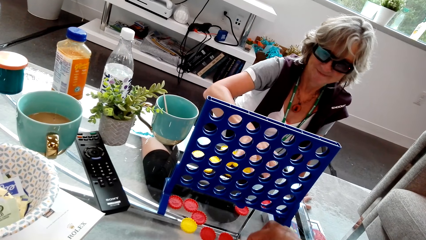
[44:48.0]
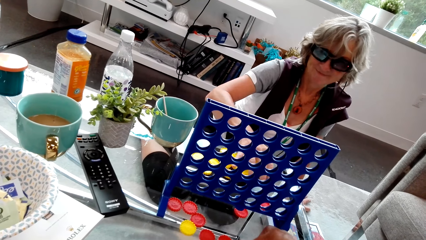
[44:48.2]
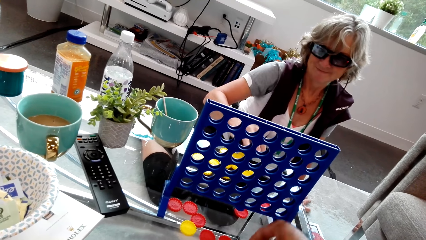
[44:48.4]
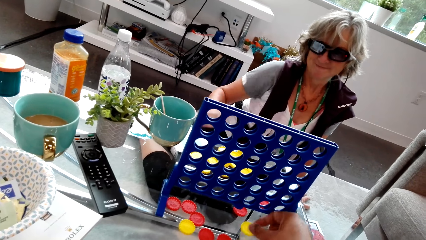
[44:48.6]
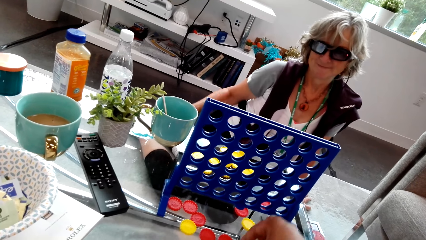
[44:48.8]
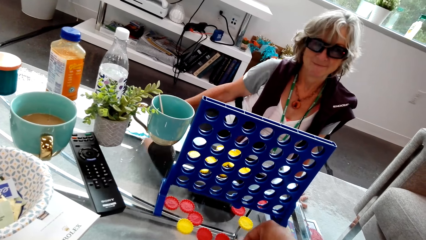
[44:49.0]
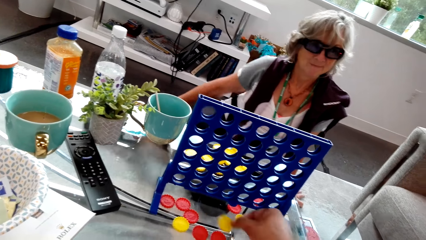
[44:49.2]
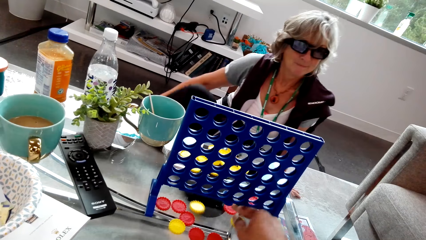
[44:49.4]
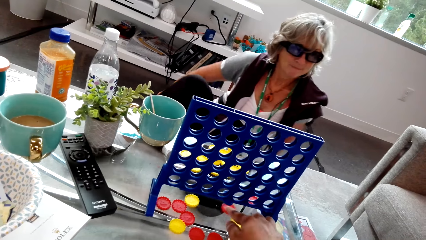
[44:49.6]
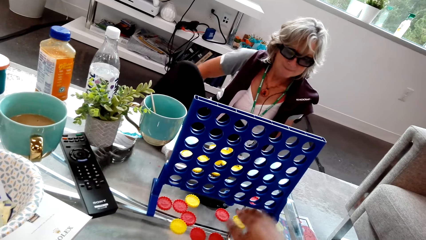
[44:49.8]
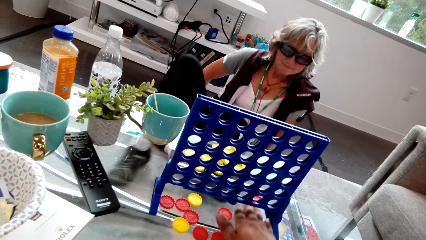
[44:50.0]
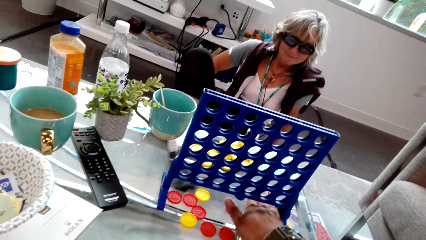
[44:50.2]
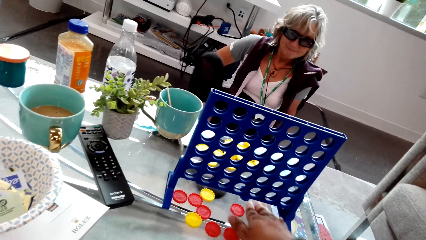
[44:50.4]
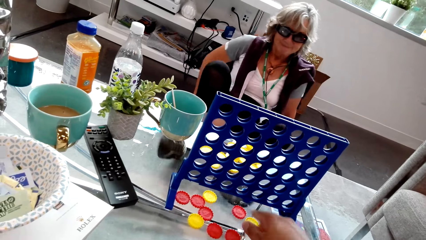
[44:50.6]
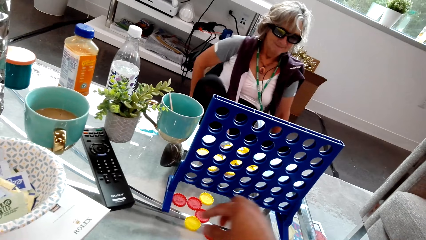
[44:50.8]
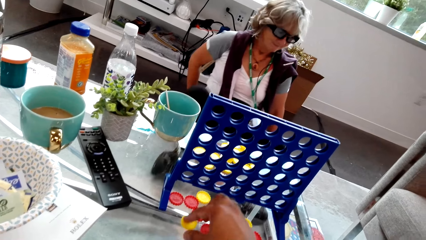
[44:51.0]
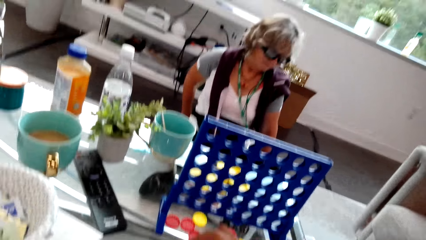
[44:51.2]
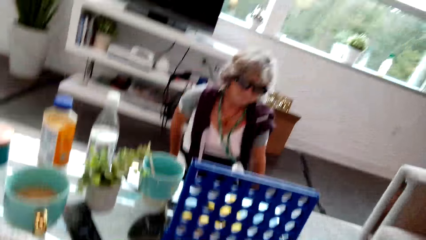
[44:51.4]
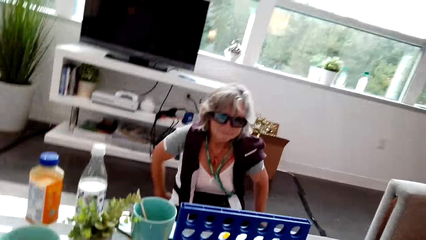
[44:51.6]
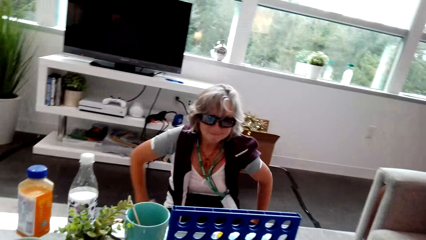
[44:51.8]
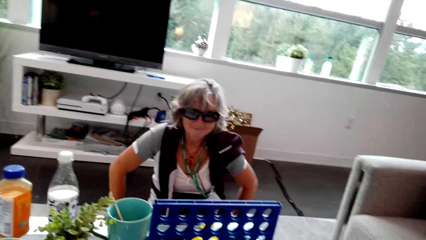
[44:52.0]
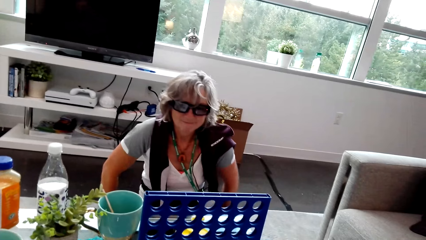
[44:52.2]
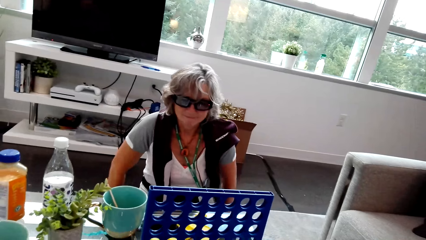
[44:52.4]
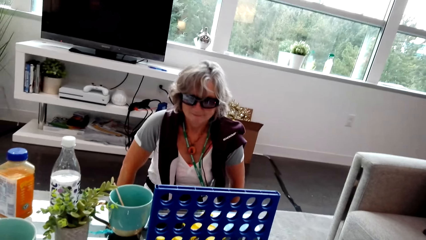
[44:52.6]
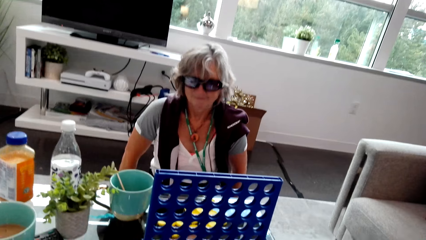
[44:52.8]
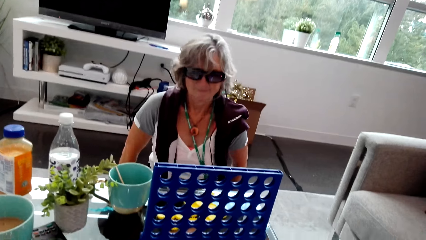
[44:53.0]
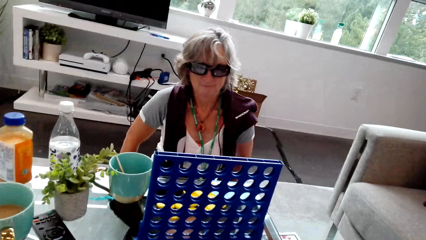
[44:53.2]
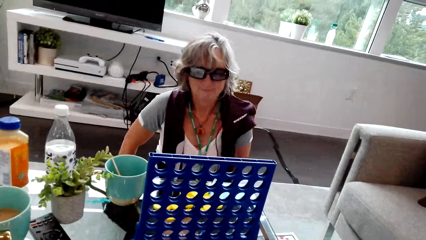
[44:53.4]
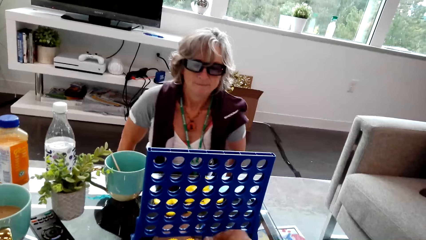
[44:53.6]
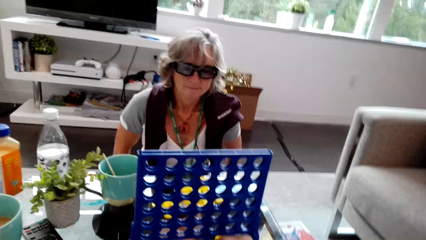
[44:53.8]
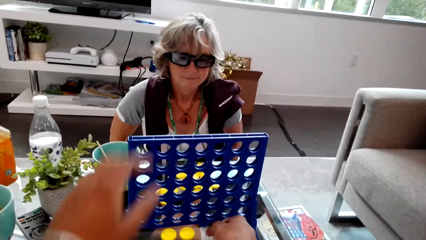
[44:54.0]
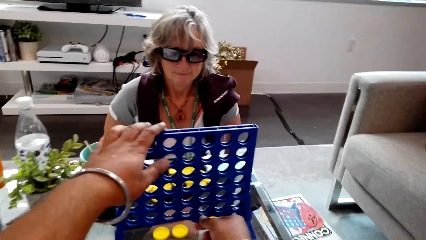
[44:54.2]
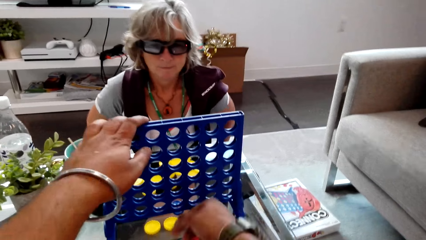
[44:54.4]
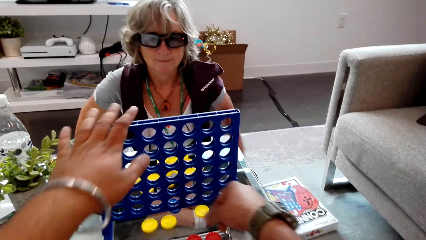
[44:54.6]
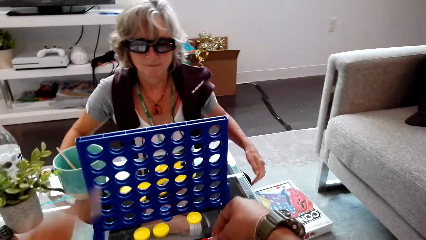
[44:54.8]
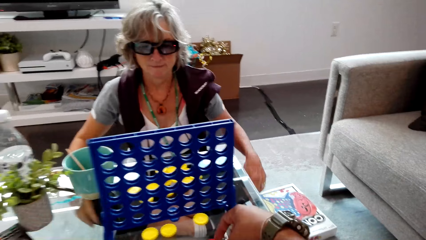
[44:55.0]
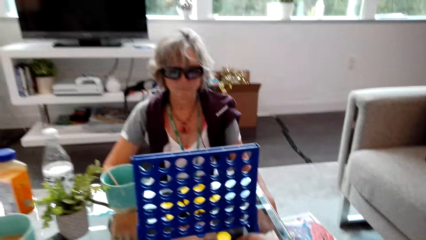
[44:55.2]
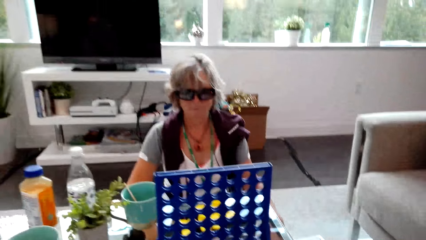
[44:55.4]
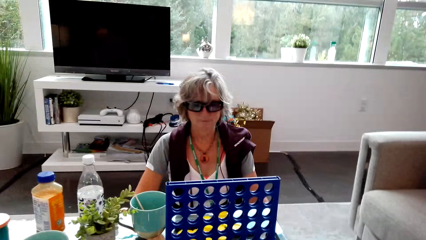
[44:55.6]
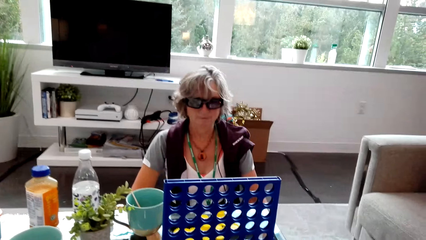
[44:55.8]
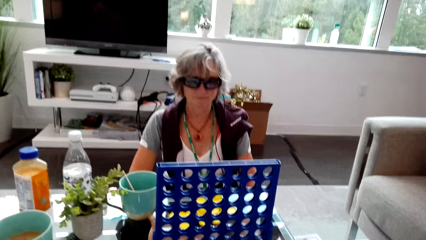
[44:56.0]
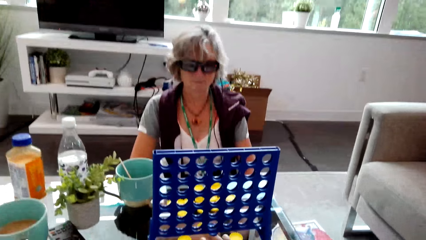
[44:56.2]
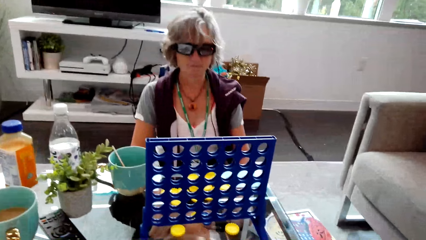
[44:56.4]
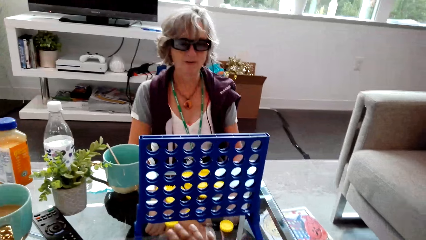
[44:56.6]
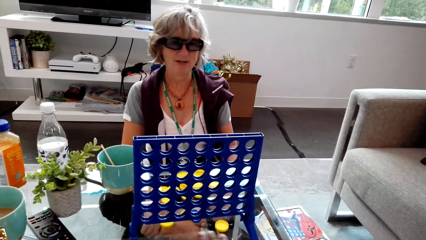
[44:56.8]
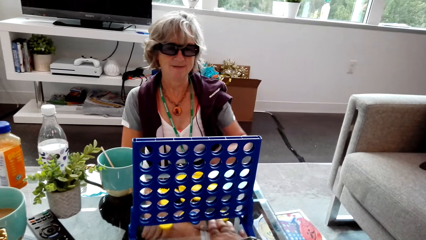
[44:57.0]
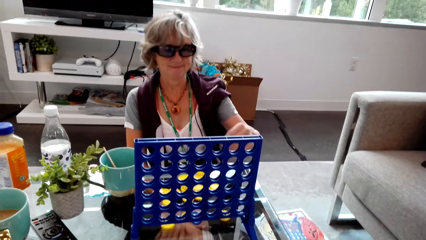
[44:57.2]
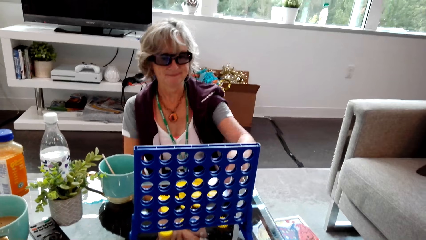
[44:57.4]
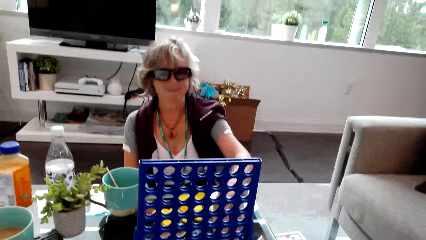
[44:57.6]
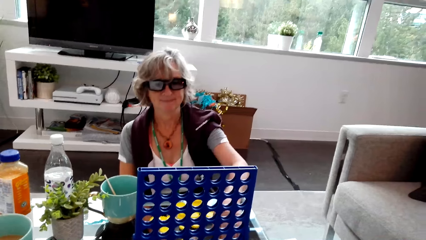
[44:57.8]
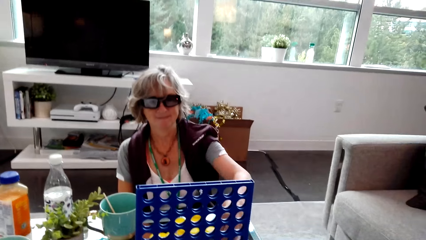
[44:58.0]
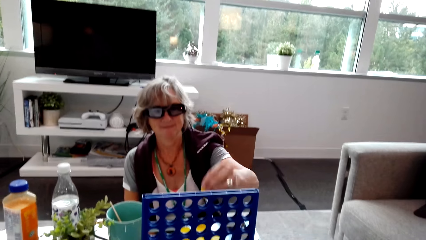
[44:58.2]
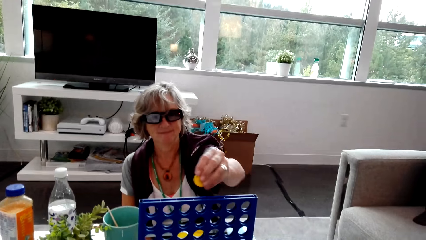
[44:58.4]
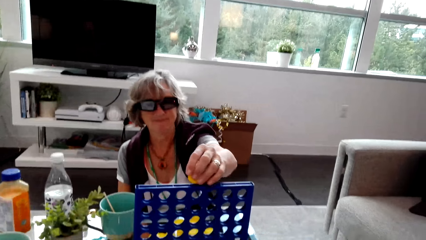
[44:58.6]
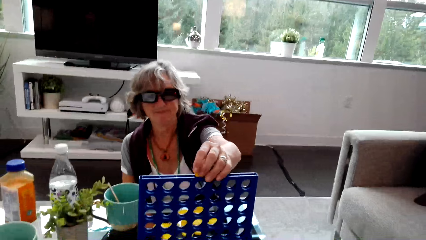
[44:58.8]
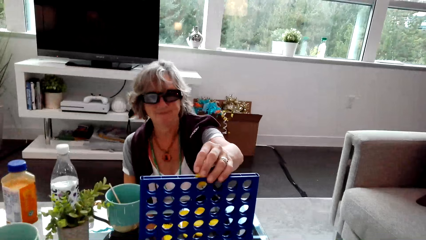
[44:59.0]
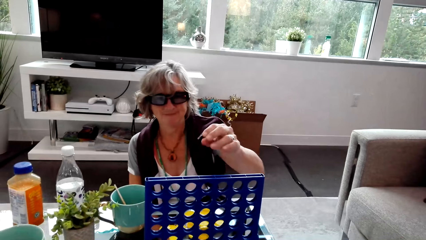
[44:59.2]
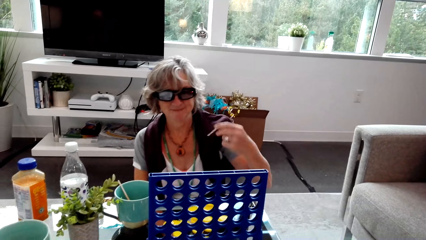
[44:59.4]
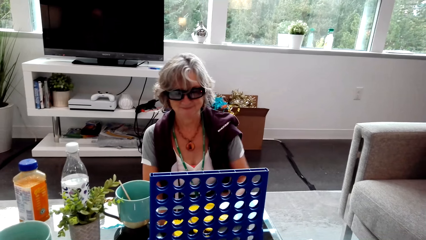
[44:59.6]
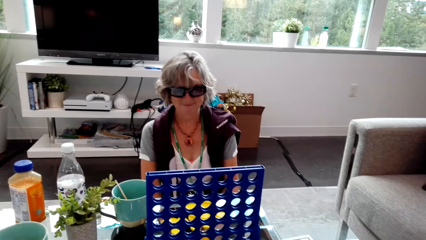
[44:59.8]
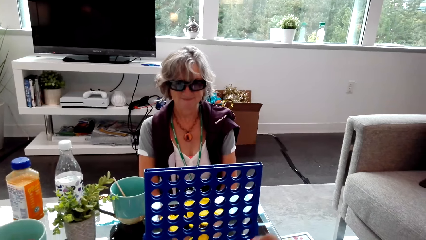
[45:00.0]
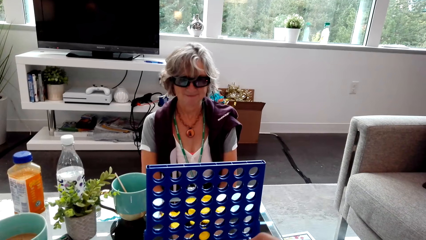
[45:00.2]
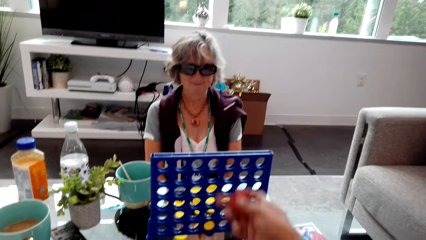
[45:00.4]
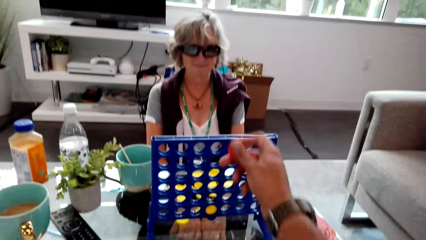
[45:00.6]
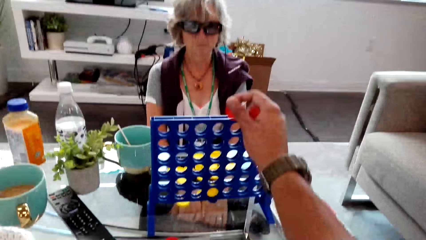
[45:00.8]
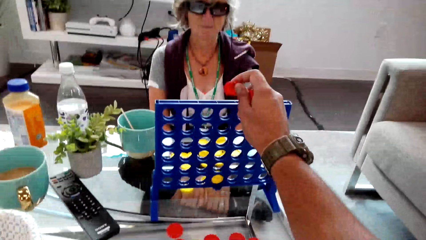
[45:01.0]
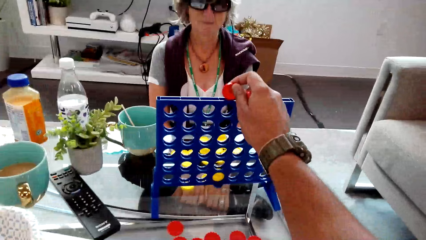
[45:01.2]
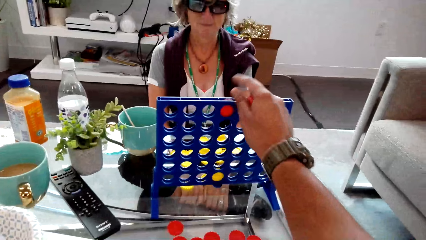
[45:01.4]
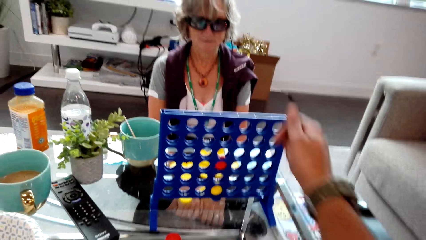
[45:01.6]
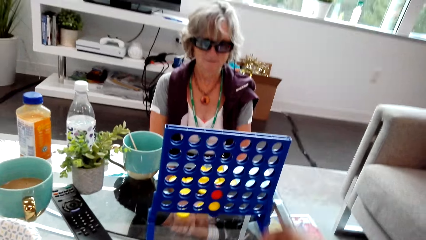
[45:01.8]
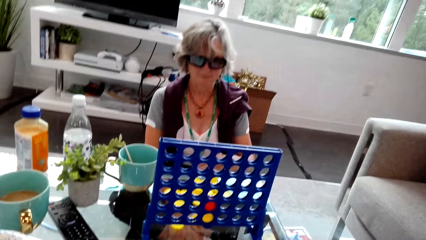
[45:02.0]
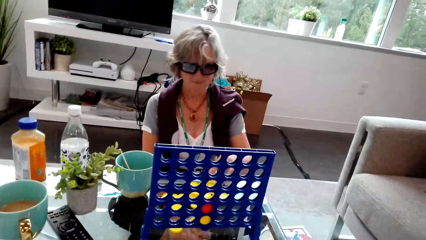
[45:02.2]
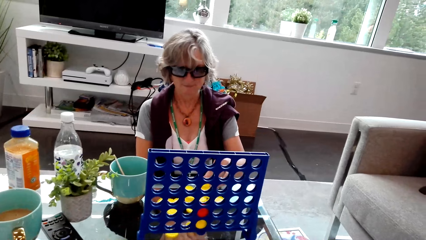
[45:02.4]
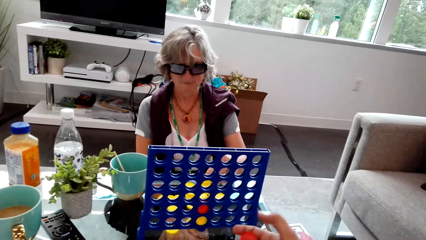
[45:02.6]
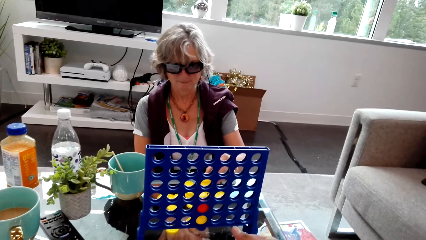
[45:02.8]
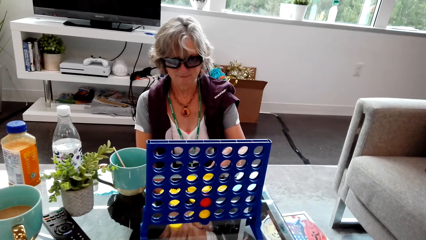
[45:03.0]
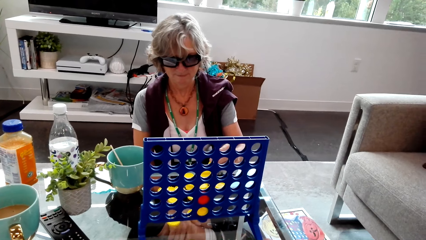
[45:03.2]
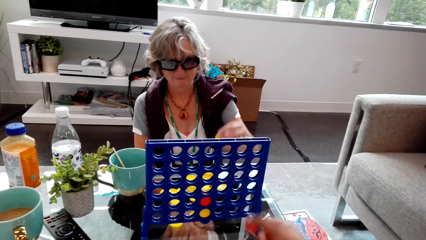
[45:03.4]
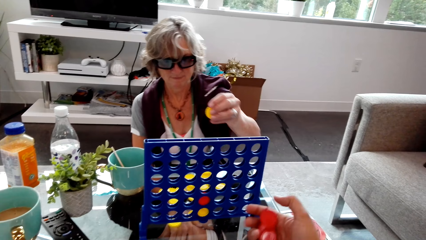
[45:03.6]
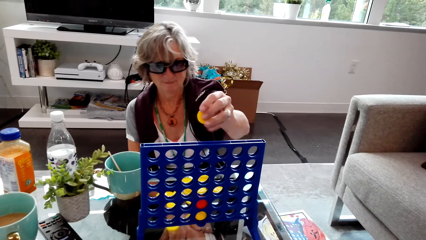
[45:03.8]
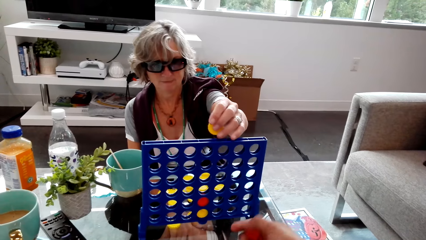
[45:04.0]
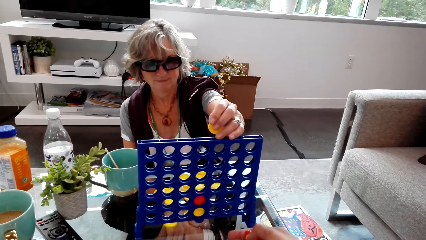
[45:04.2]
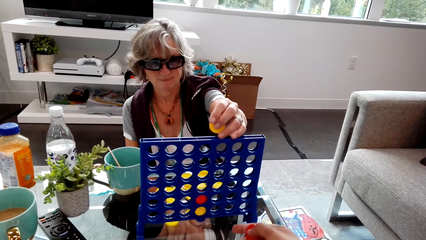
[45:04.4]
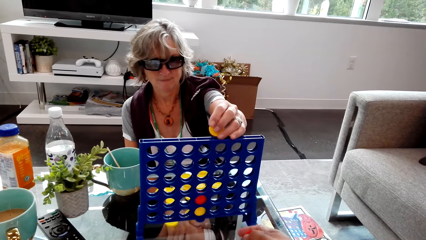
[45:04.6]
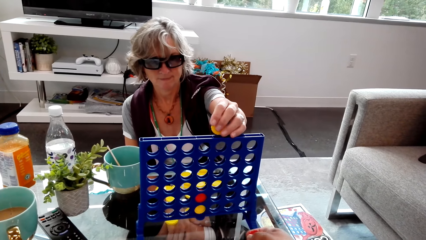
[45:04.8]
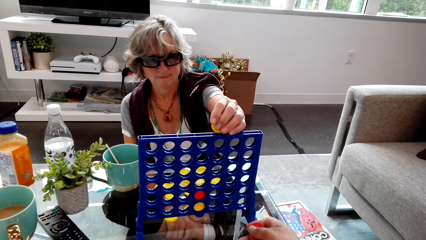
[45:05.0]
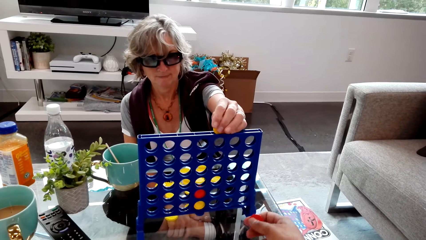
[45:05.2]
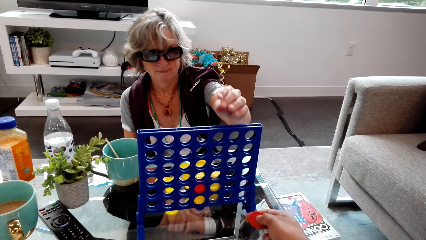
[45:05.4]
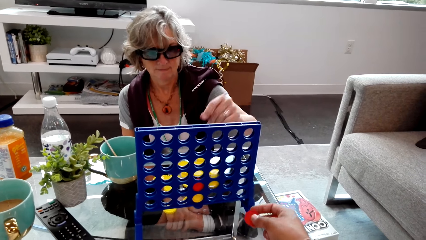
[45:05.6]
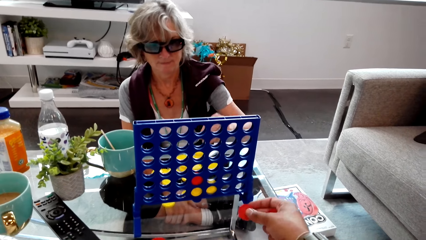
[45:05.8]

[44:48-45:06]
A woman adjusts her sitting position. The camera wearer converses with the woman. The woman drops the disc into the grid. The camera wearer drops the disc into the grid. The woman drops the disc into the grid.
